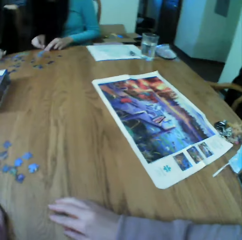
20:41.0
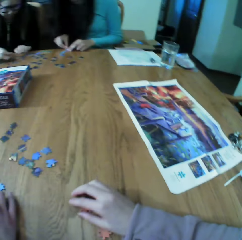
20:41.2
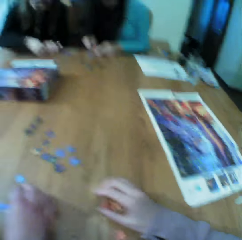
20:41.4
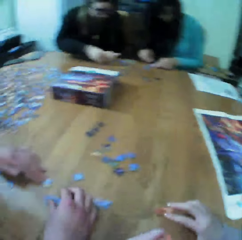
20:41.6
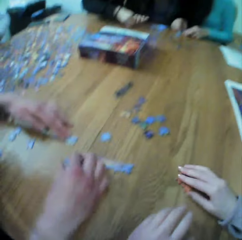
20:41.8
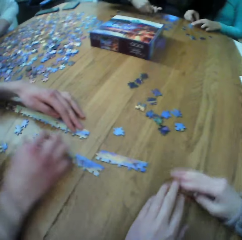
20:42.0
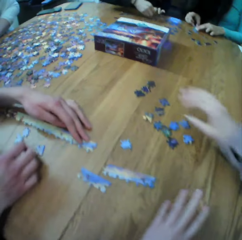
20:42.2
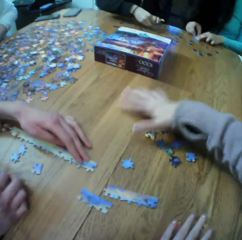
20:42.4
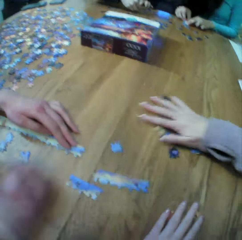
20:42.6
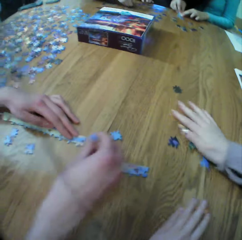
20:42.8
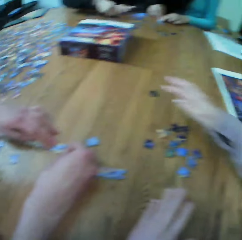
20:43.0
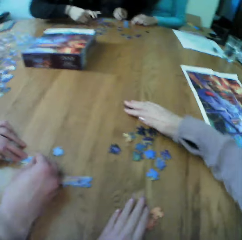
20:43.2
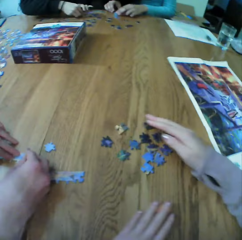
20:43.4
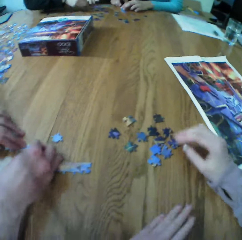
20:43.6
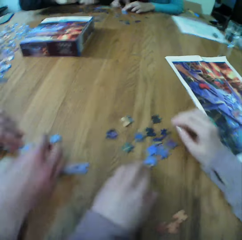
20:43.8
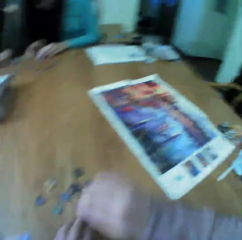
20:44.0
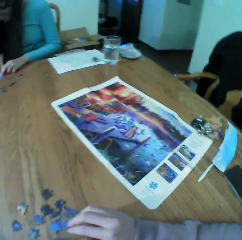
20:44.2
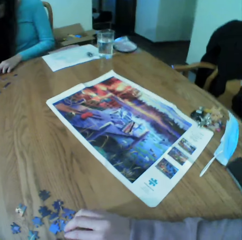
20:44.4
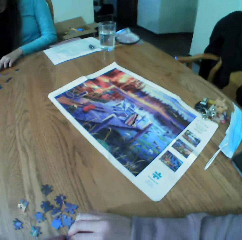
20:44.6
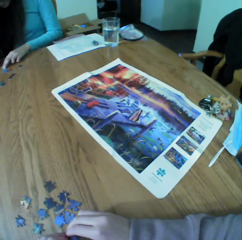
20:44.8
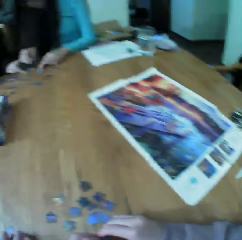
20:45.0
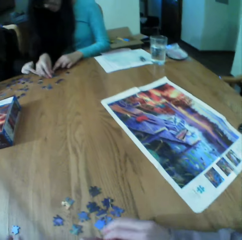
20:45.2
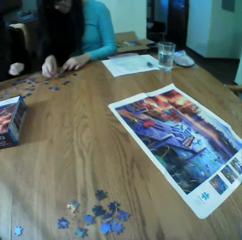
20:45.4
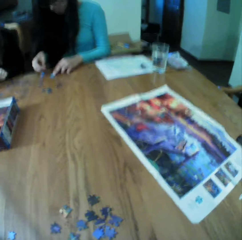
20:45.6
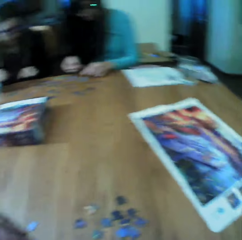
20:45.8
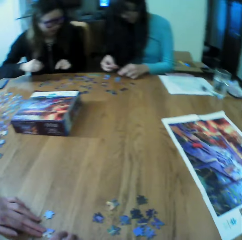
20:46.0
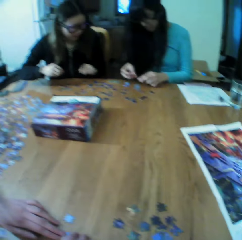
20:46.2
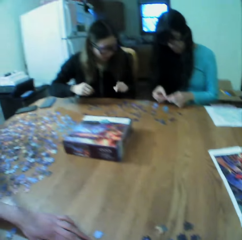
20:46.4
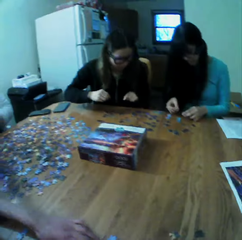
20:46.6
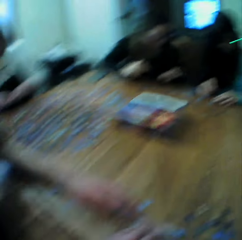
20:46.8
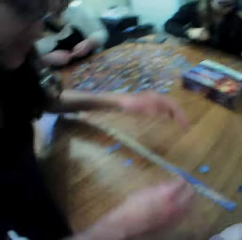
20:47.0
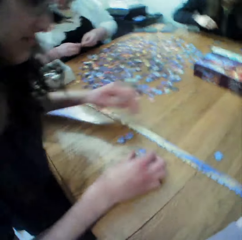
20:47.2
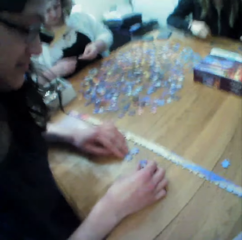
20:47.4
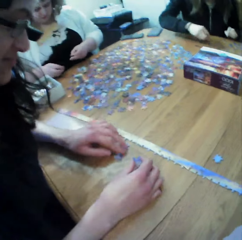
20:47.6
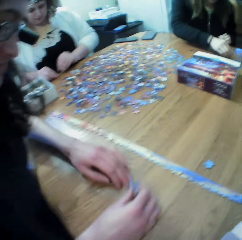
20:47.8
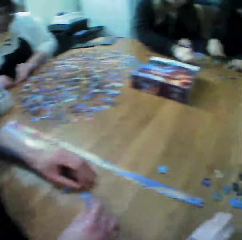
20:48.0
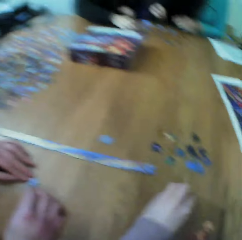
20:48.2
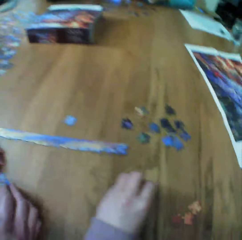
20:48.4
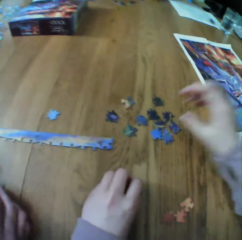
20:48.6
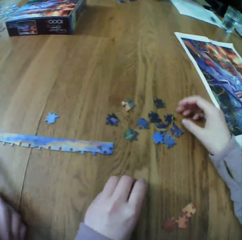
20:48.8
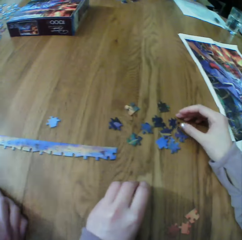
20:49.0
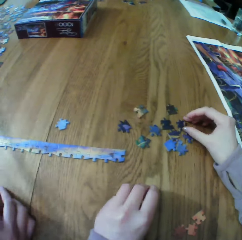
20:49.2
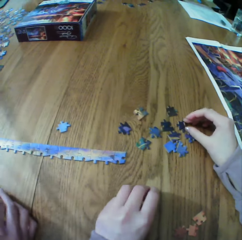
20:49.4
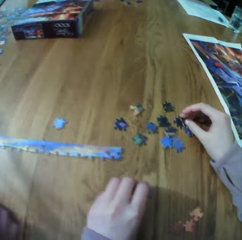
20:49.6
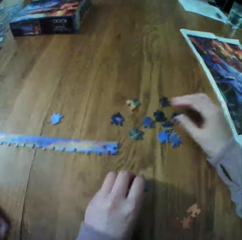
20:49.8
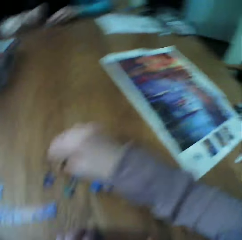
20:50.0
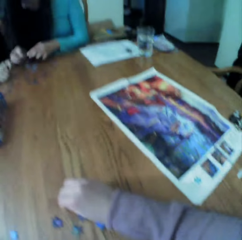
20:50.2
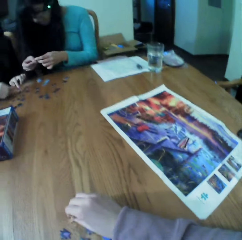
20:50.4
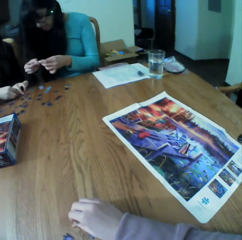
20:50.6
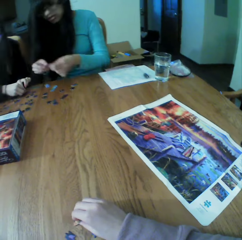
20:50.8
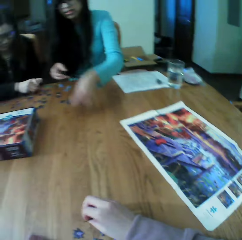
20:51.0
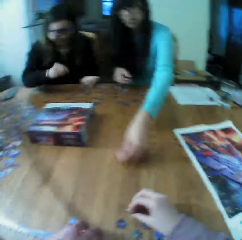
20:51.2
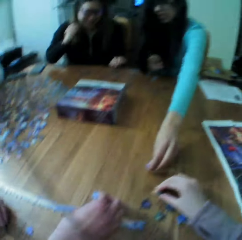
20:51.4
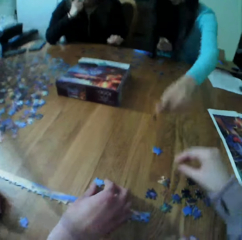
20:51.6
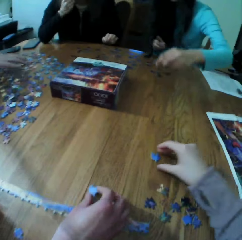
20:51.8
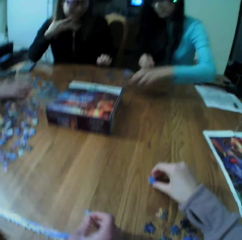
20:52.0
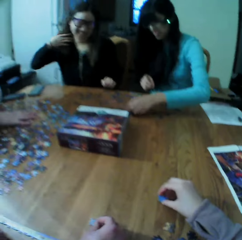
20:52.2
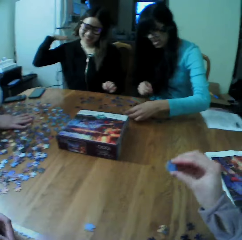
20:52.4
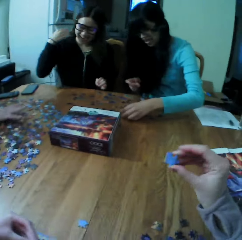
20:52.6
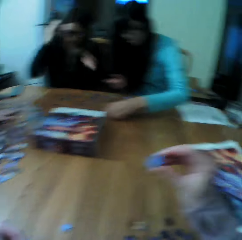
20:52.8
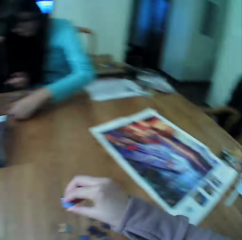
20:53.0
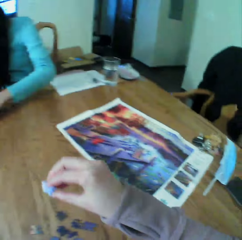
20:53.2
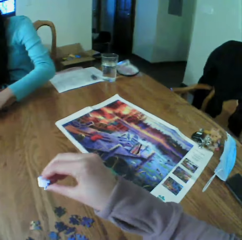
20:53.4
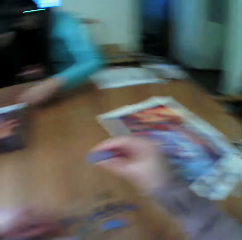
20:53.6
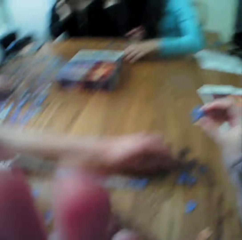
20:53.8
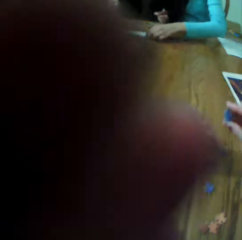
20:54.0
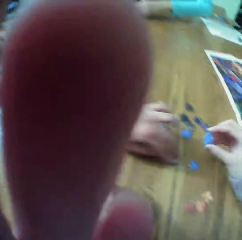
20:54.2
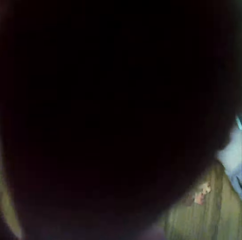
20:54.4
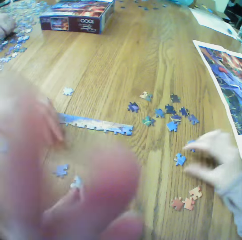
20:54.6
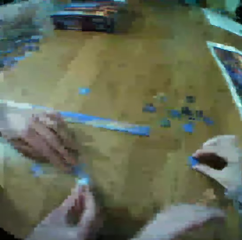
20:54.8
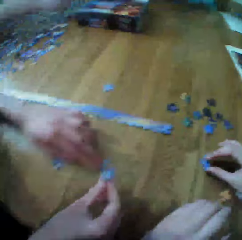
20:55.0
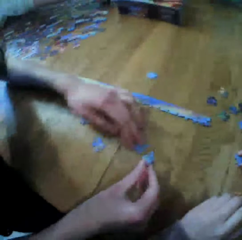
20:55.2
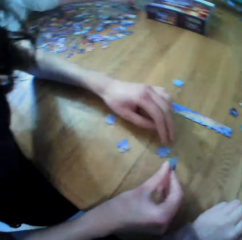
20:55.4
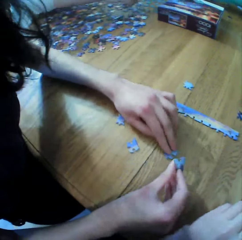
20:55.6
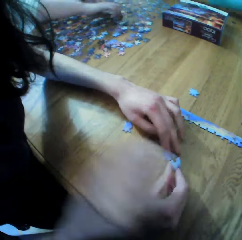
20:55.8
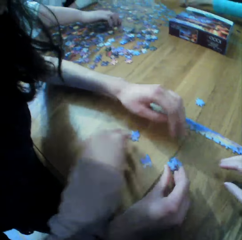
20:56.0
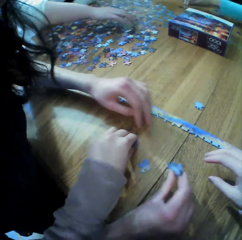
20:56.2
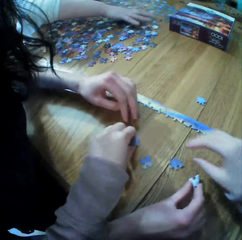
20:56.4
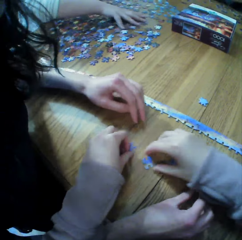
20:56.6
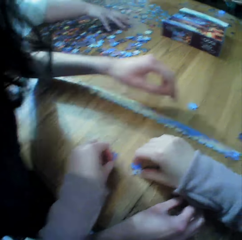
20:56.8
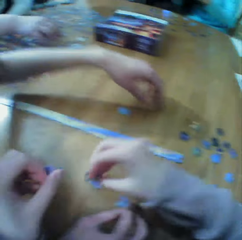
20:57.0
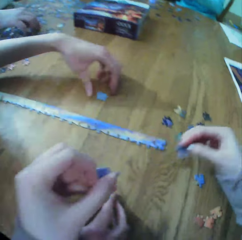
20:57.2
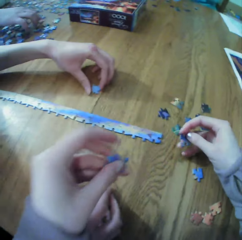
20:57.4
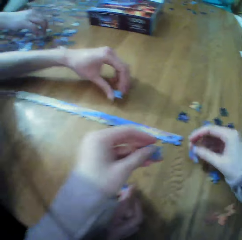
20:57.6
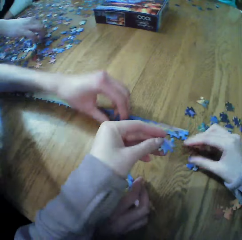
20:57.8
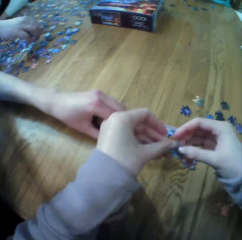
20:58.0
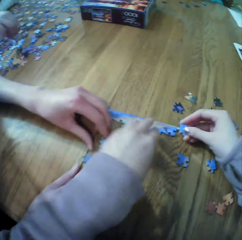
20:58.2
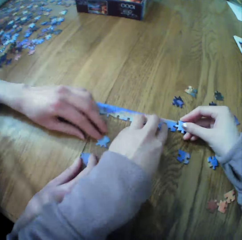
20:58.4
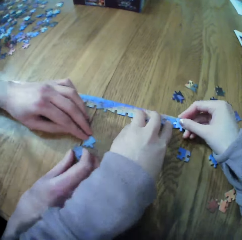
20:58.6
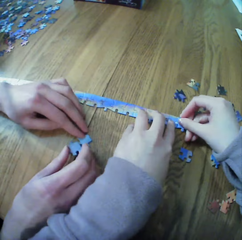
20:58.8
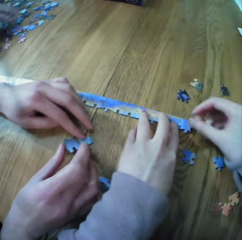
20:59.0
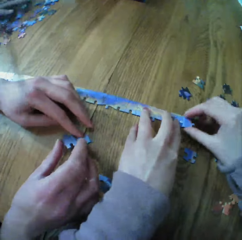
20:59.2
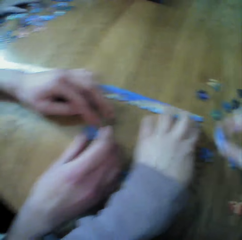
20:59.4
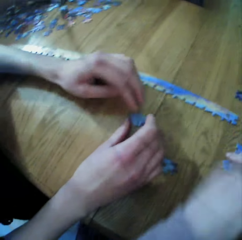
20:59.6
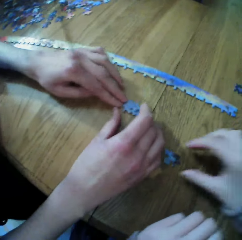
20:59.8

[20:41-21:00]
A woman looks for the puzzle pieces. The camera wearer makes the puzzle. The woman looks for the puzzle pieces. Another woman looks for the puzzle pieces.

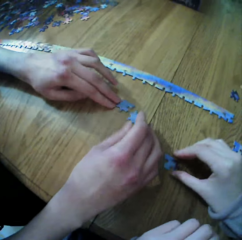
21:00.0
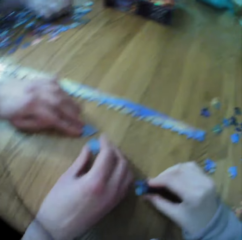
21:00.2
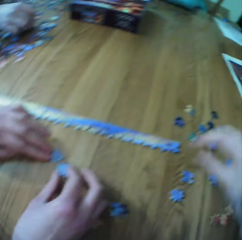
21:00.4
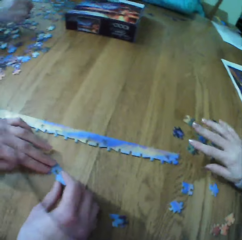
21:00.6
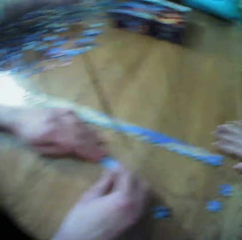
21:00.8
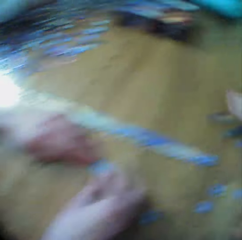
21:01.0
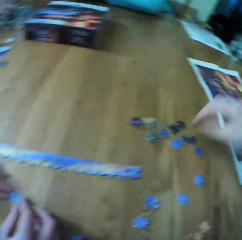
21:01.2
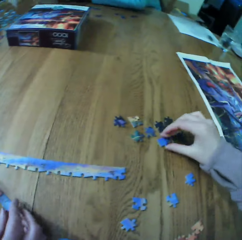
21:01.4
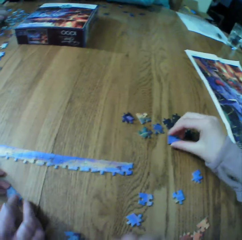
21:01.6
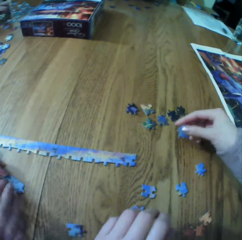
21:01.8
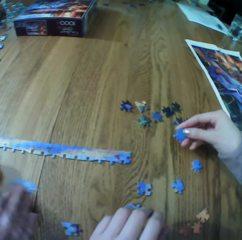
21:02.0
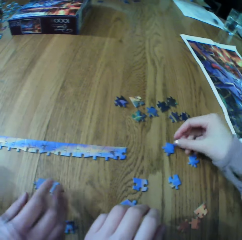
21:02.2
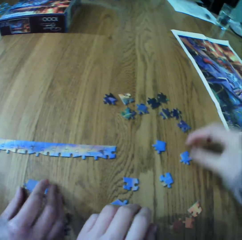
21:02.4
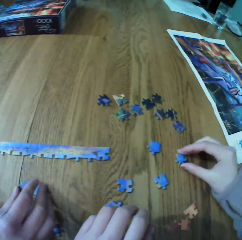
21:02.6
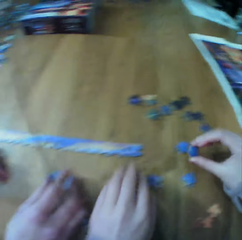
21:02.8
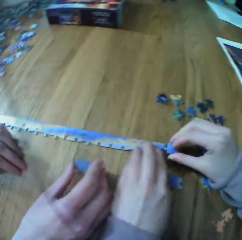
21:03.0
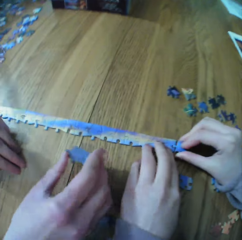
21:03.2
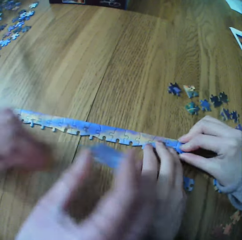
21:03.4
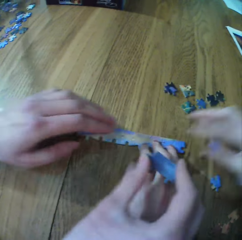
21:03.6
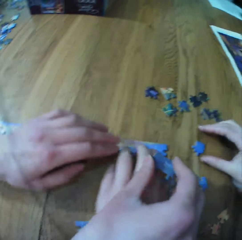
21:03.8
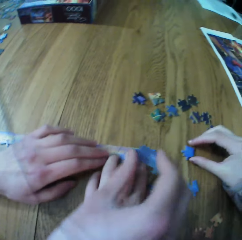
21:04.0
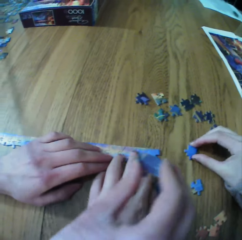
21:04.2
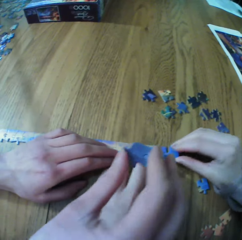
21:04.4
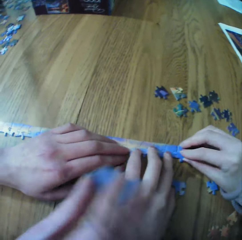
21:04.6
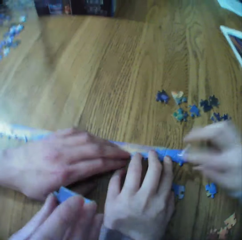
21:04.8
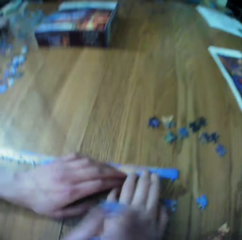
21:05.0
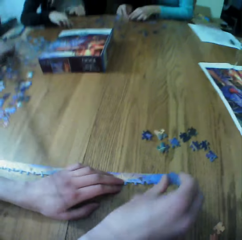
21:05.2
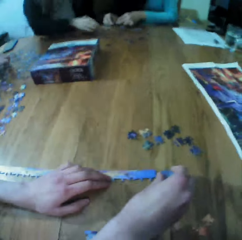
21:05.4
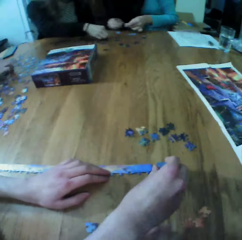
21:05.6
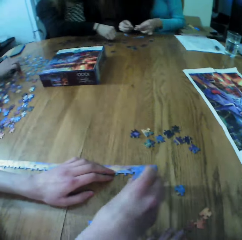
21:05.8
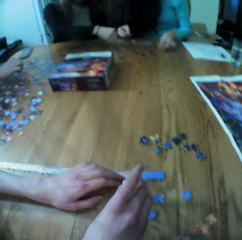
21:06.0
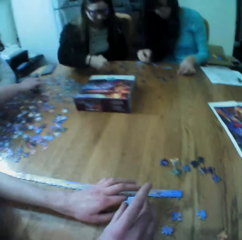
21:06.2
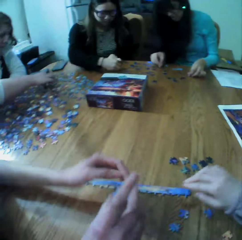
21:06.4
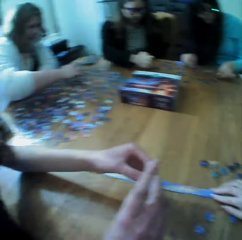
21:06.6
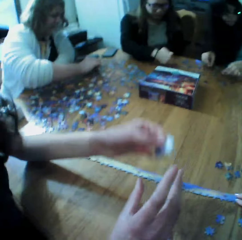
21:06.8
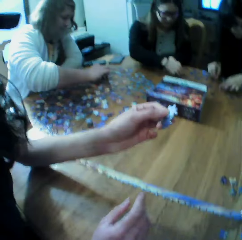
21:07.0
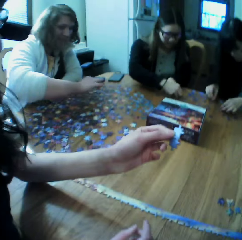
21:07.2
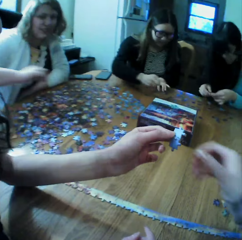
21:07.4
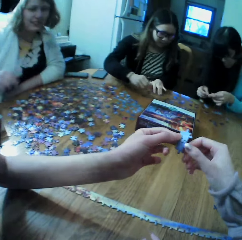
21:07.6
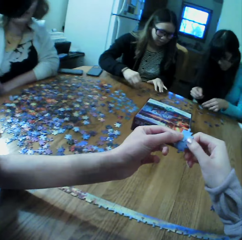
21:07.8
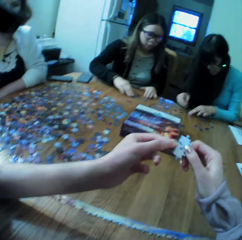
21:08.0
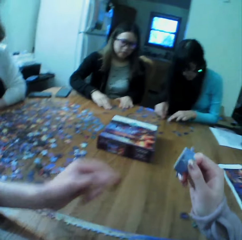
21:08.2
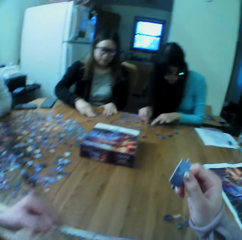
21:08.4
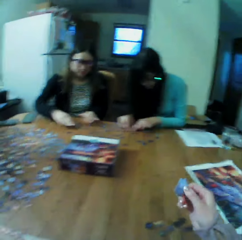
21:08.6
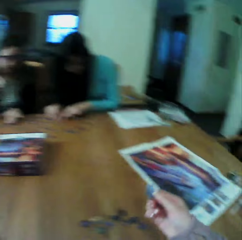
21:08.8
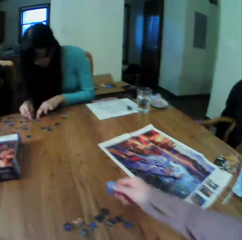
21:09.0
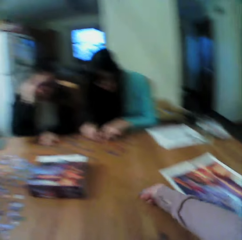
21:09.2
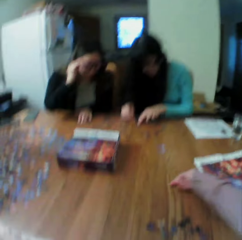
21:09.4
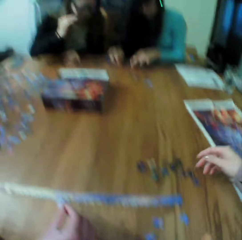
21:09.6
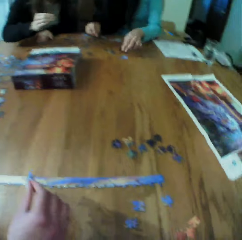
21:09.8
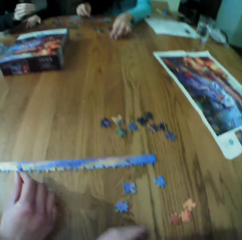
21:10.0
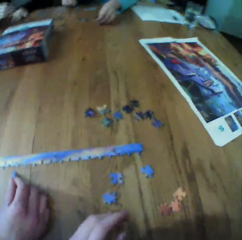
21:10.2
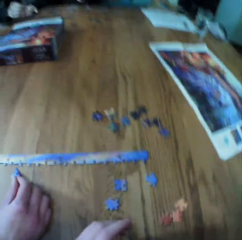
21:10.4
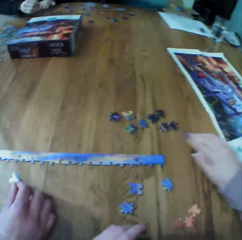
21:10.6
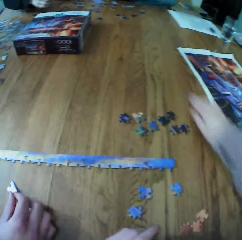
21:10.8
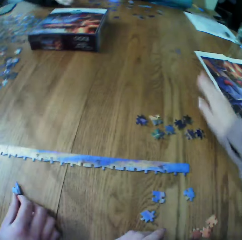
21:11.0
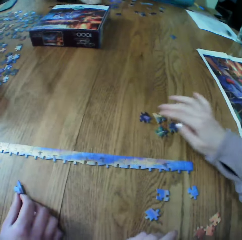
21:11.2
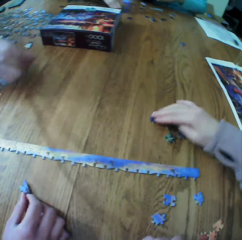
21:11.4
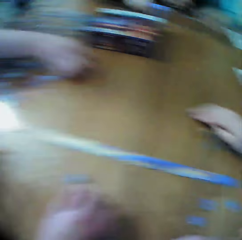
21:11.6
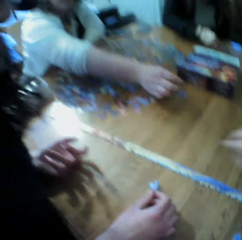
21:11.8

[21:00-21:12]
A woman looks for the puzzle pieces. Another woman looks for the puzzle pieces. The first woman looks for the puzzle pieces.
